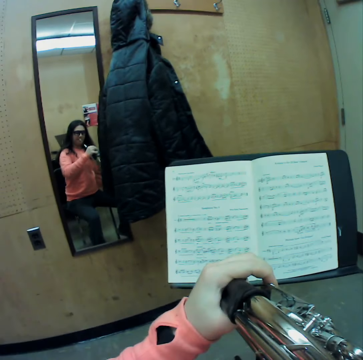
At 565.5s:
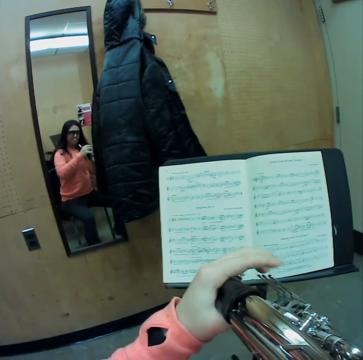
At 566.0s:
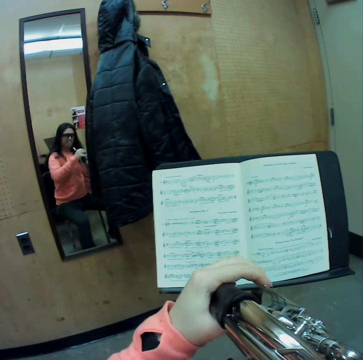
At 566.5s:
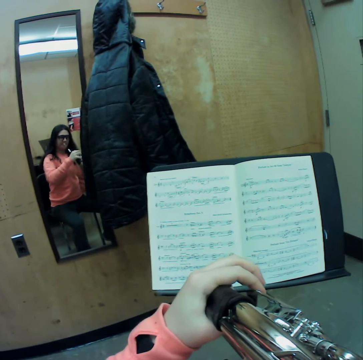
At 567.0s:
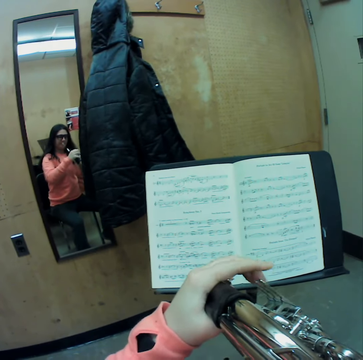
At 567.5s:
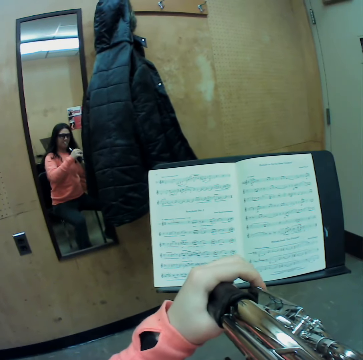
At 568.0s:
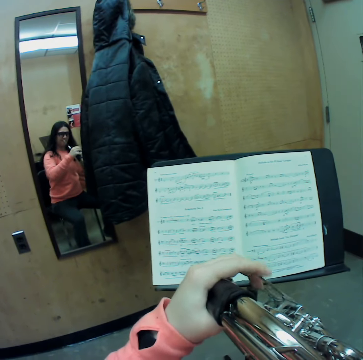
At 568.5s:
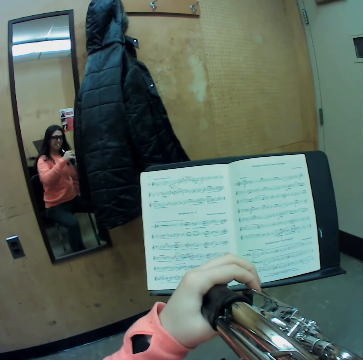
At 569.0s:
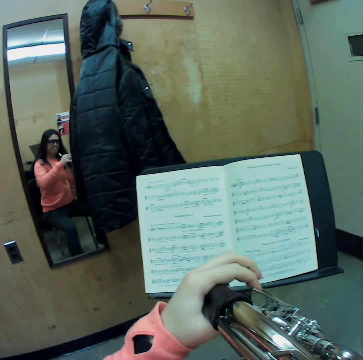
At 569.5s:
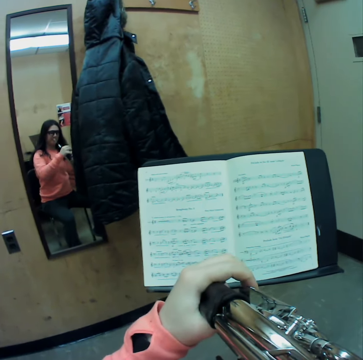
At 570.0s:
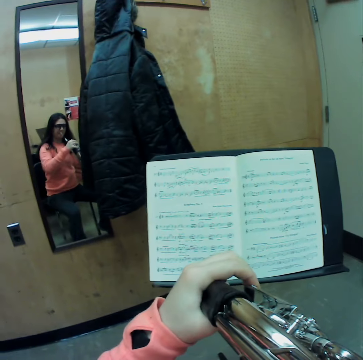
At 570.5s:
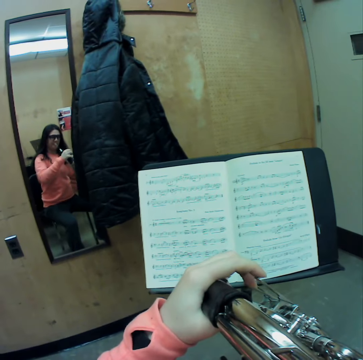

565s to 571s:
The camera wearer plays a trumpet with her fingers.

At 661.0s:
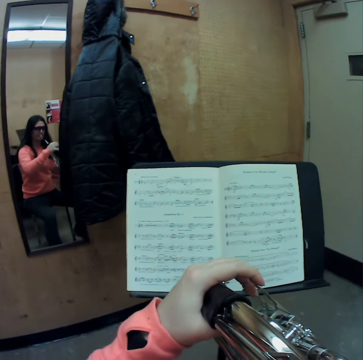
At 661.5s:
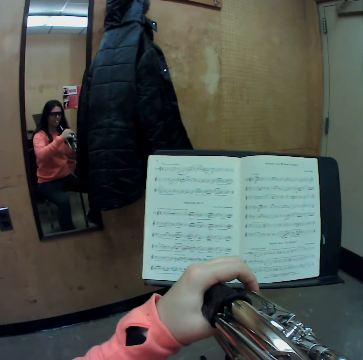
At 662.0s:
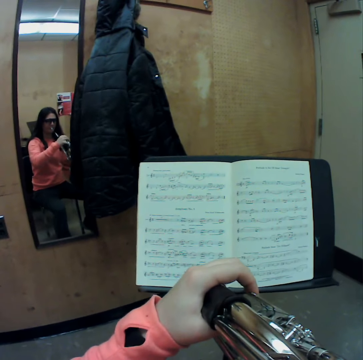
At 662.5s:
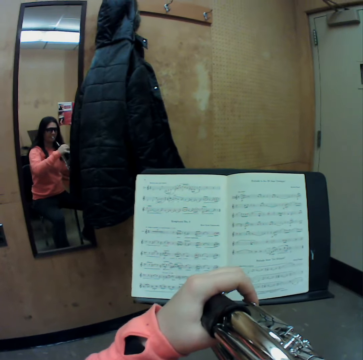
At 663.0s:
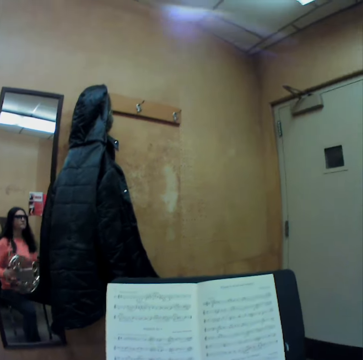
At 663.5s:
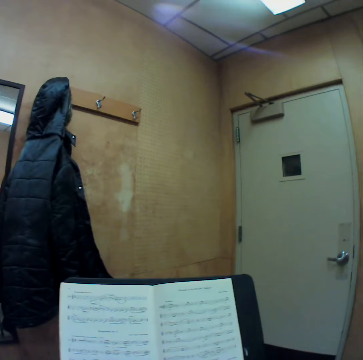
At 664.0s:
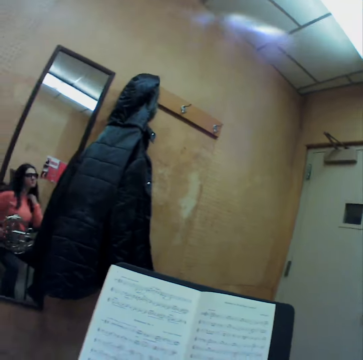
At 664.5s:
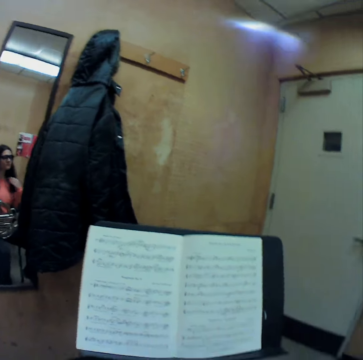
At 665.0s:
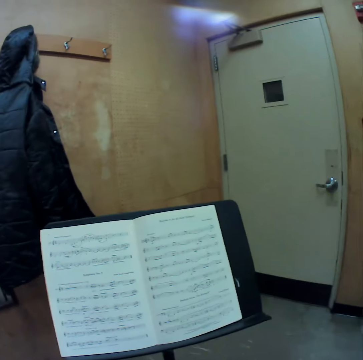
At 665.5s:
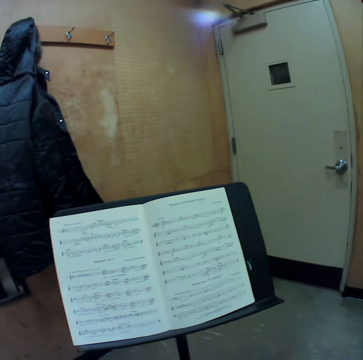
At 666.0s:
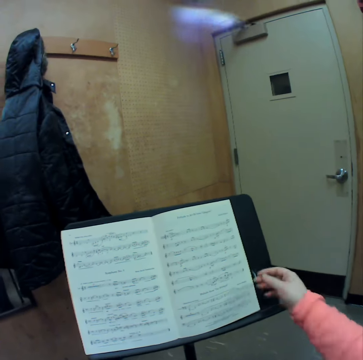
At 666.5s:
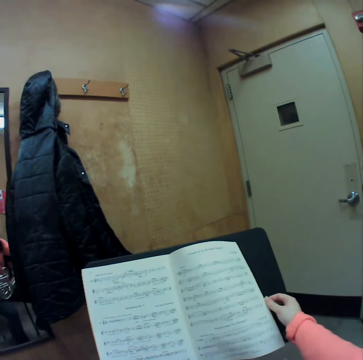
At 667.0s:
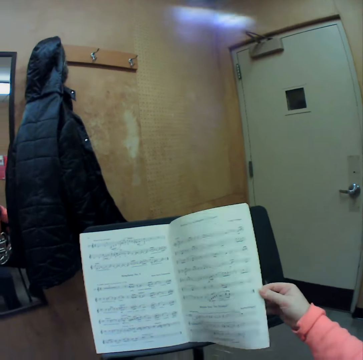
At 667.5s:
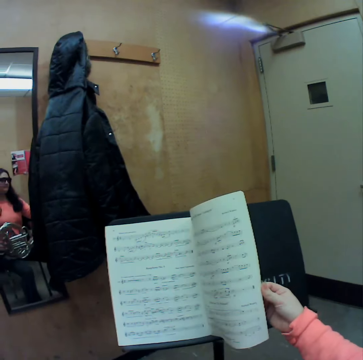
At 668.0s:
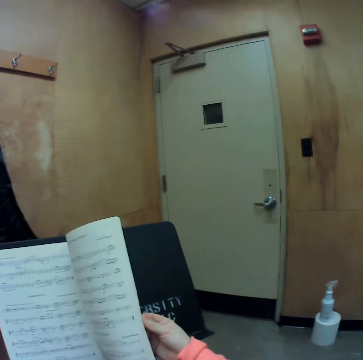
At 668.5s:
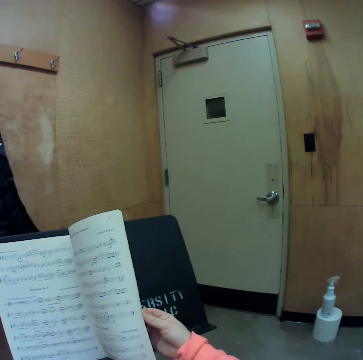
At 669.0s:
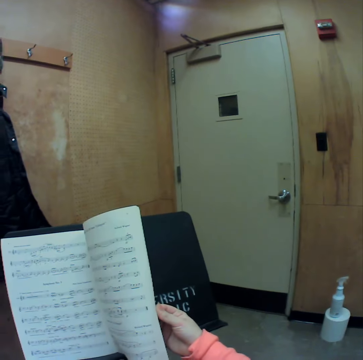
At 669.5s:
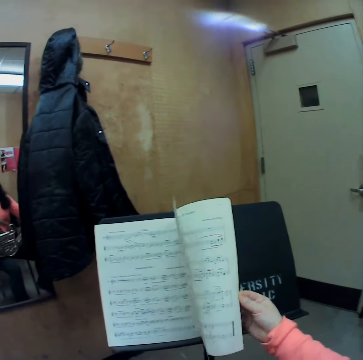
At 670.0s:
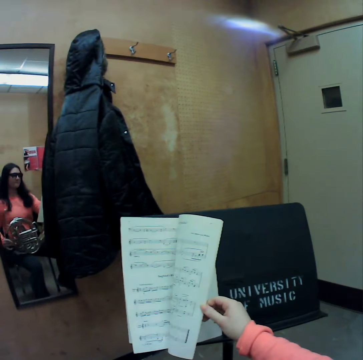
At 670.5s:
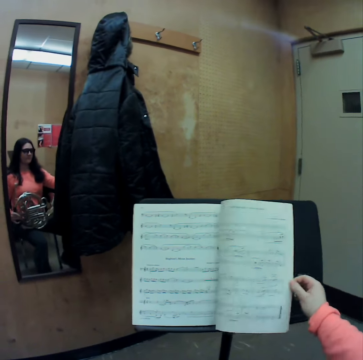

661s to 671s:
The camera wearer scratches her neck. She flips a page of a music book with her right hand.

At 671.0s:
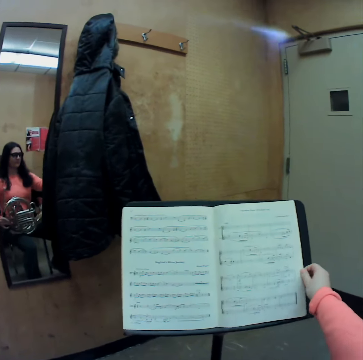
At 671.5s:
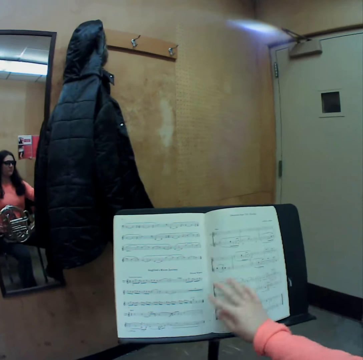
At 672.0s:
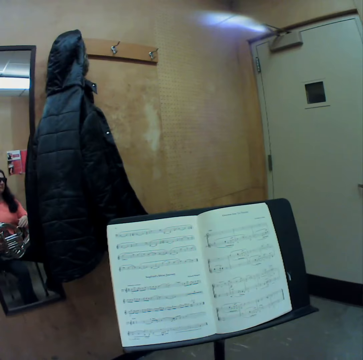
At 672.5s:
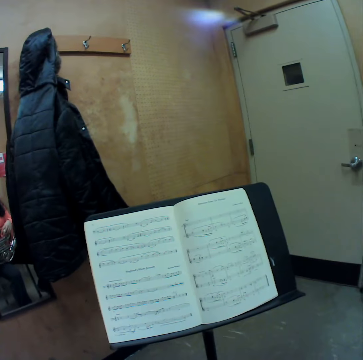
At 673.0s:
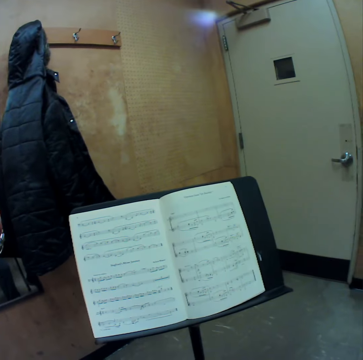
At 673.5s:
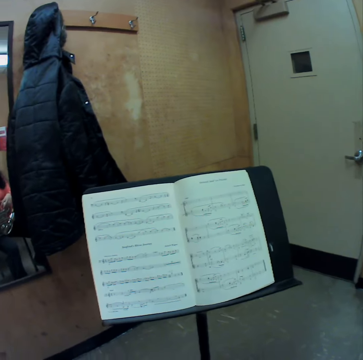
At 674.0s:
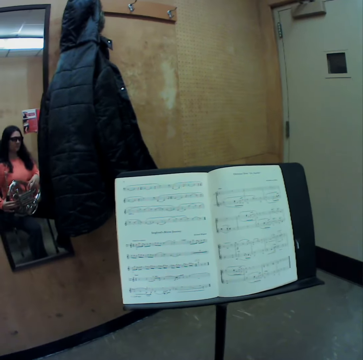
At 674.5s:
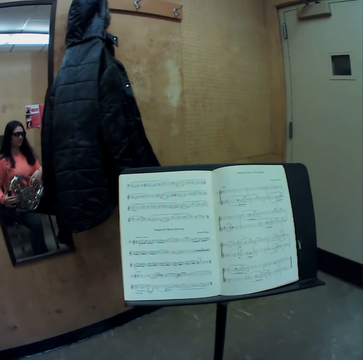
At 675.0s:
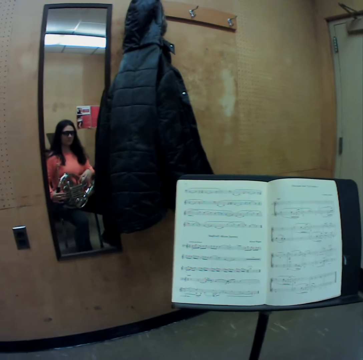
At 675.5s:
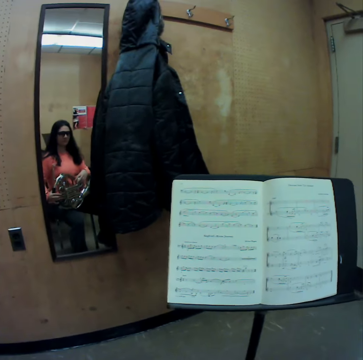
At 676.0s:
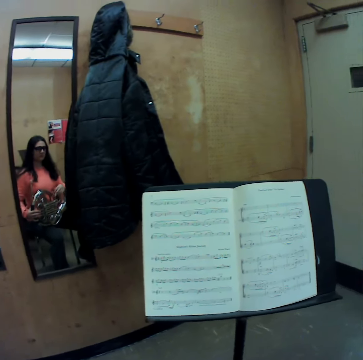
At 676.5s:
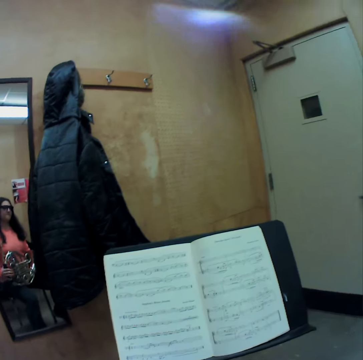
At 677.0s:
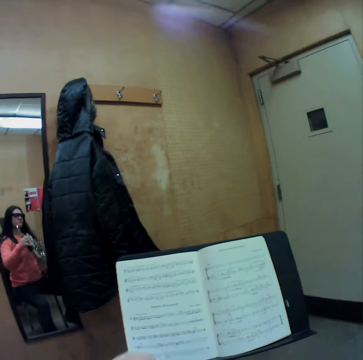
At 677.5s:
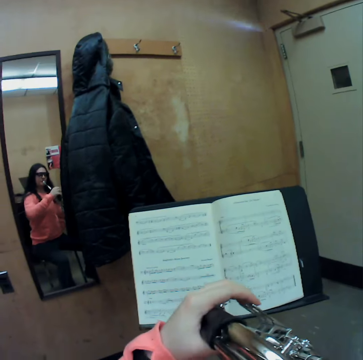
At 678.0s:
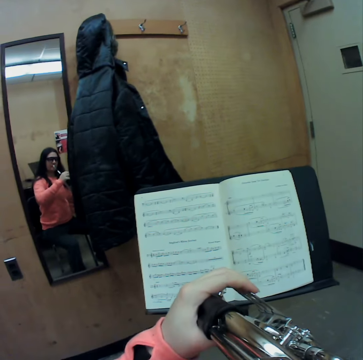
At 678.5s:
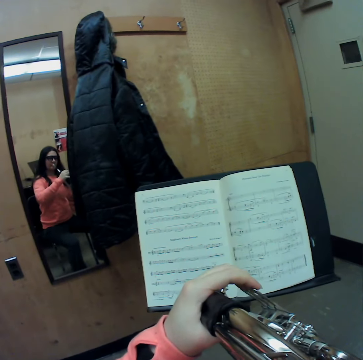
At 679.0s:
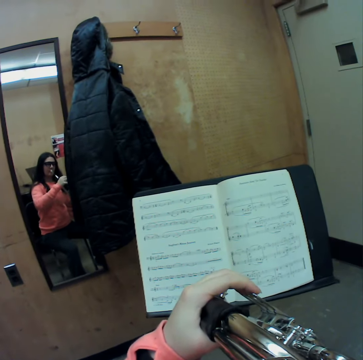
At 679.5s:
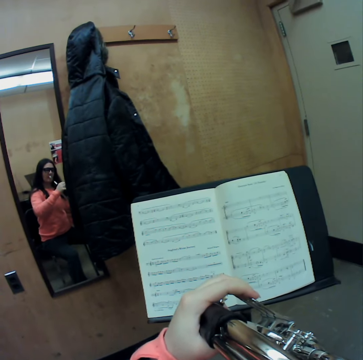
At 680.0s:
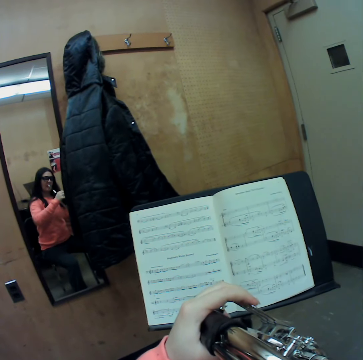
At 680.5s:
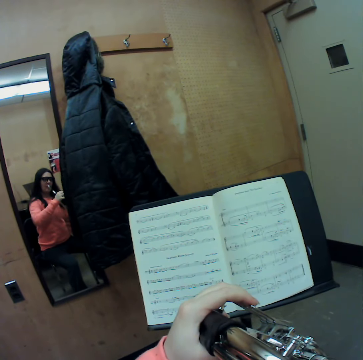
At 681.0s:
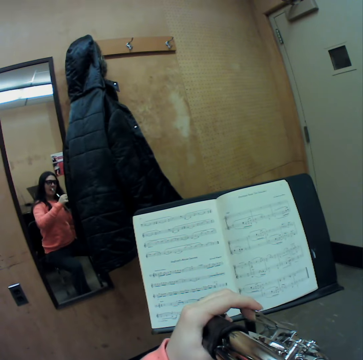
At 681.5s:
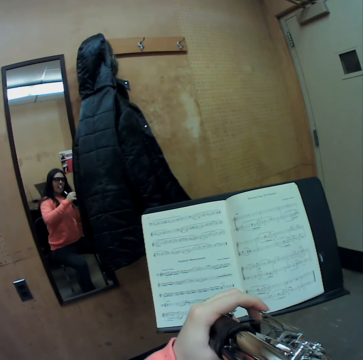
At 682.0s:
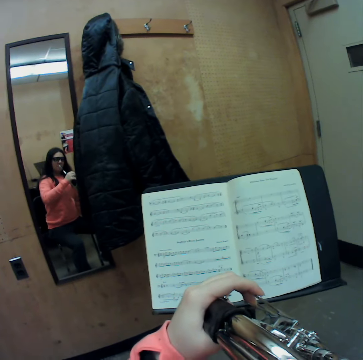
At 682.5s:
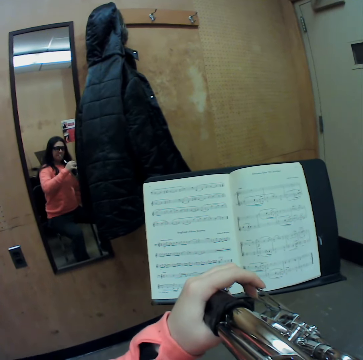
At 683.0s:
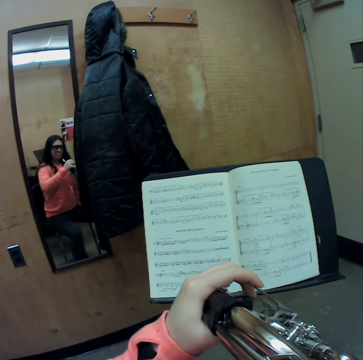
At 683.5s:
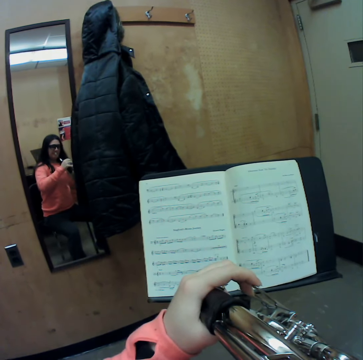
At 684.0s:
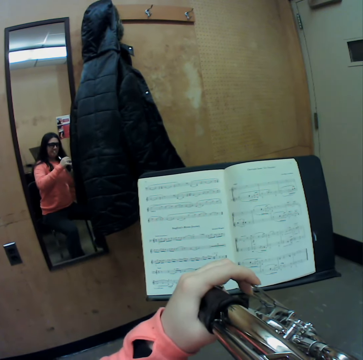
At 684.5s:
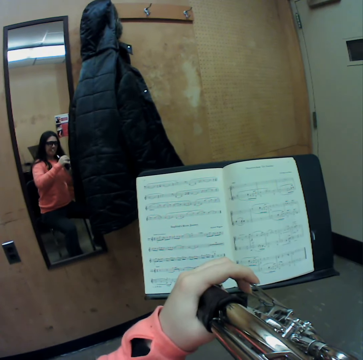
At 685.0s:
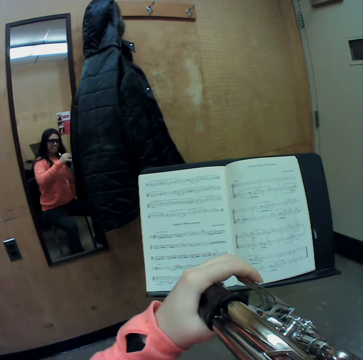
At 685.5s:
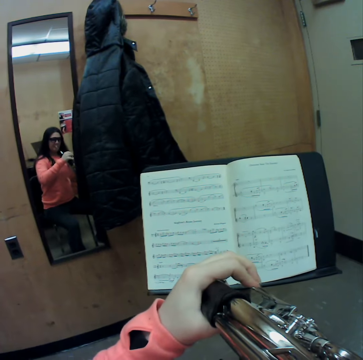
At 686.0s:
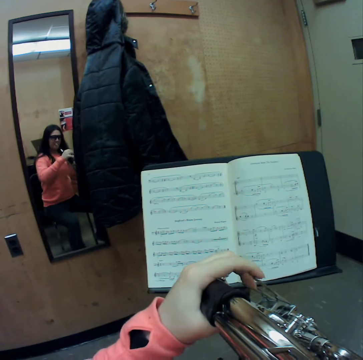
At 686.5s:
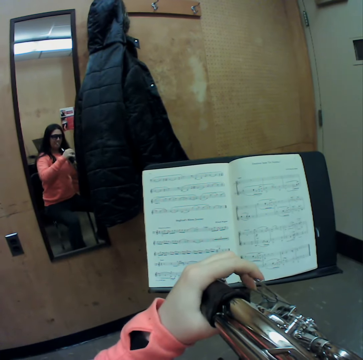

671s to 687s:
The camera wearer stares at her book. She blows a trumpet or french horn. She plays the french horn with her fingers, with her left hand.

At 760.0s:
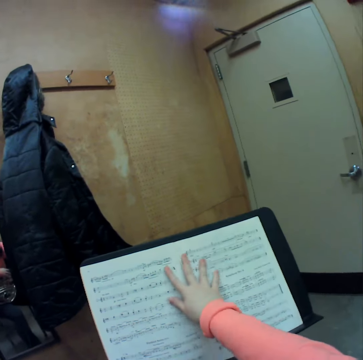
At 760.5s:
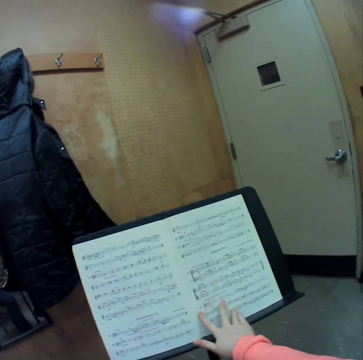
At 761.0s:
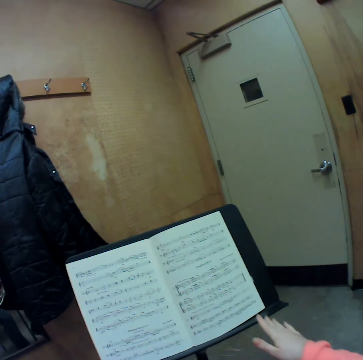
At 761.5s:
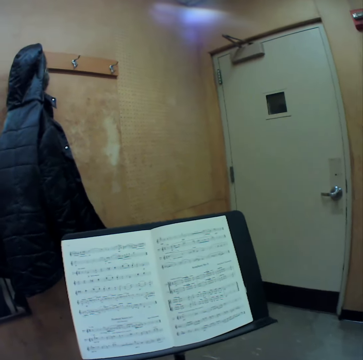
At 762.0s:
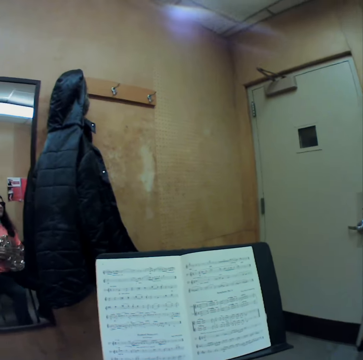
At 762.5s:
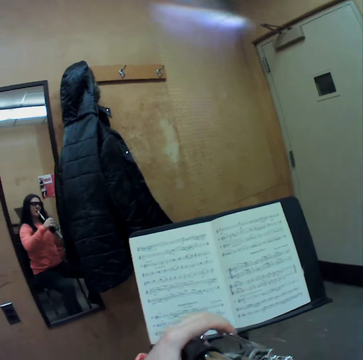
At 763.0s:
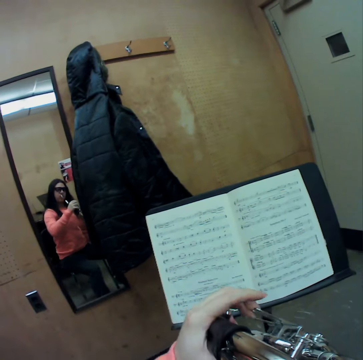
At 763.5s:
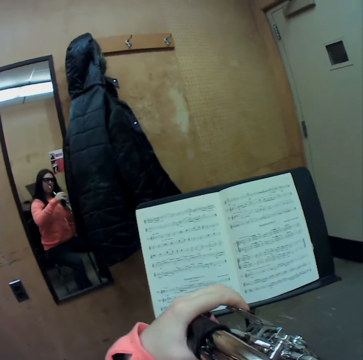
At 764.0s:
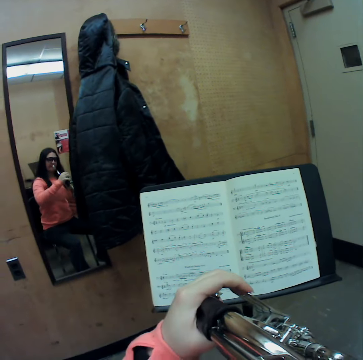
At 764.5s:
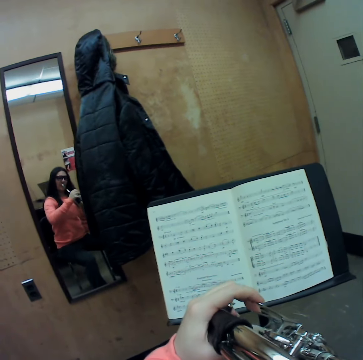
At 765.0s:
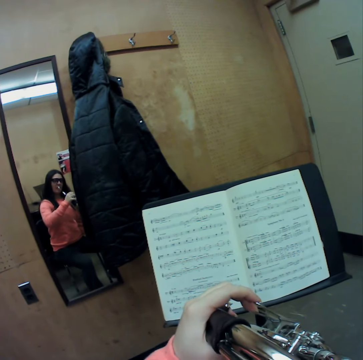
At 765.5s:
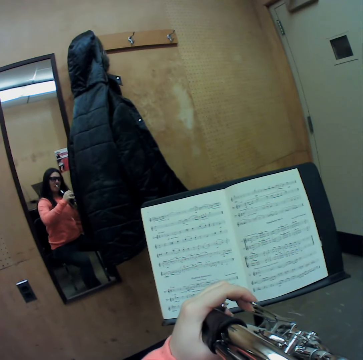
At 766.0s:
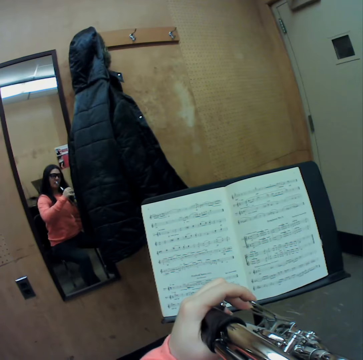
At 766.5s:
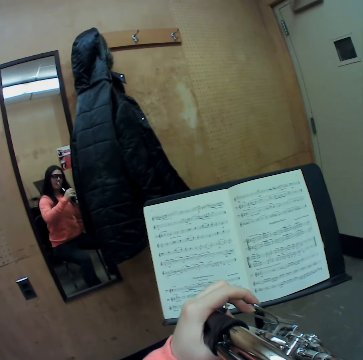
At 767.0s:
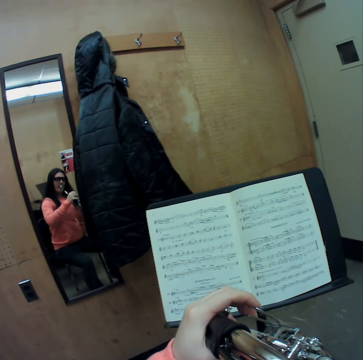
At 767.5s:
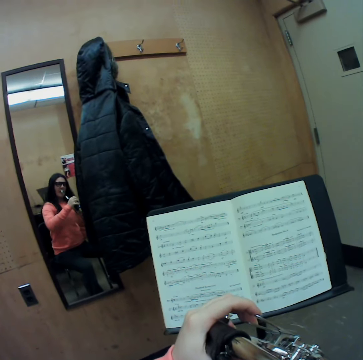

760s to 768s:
The camera wearer blows a trumpet. She plays the trumpet with her fingers.
